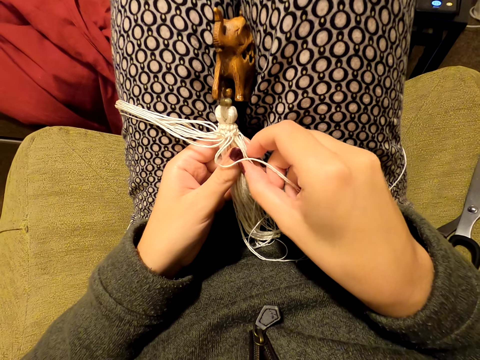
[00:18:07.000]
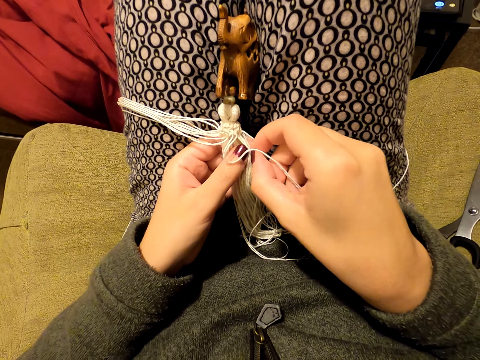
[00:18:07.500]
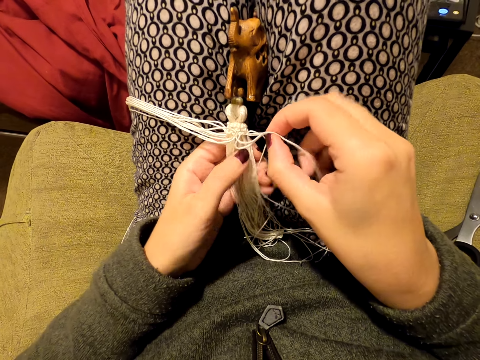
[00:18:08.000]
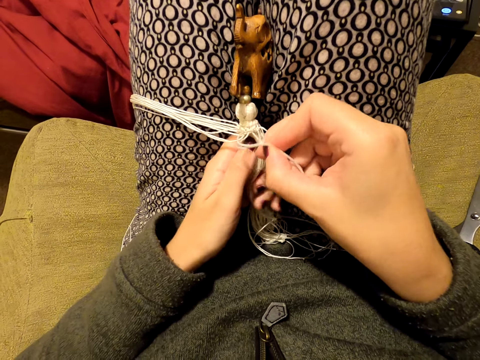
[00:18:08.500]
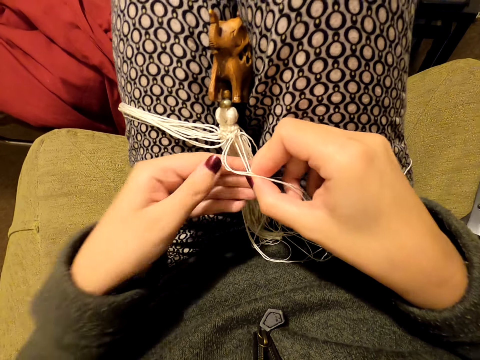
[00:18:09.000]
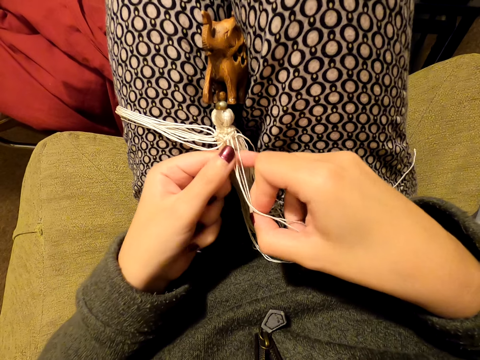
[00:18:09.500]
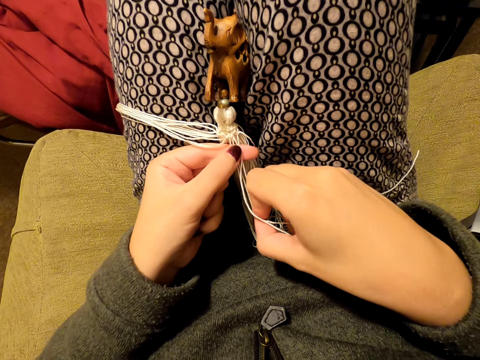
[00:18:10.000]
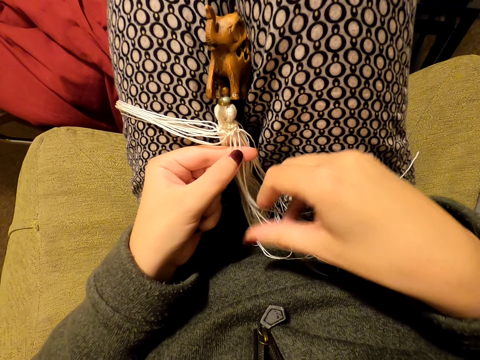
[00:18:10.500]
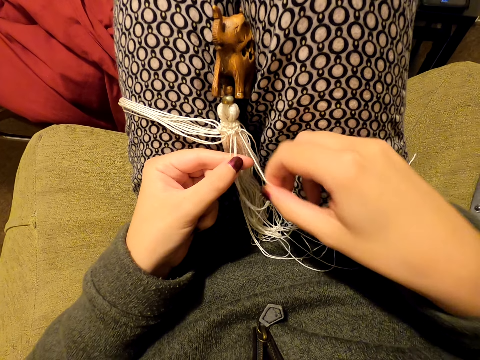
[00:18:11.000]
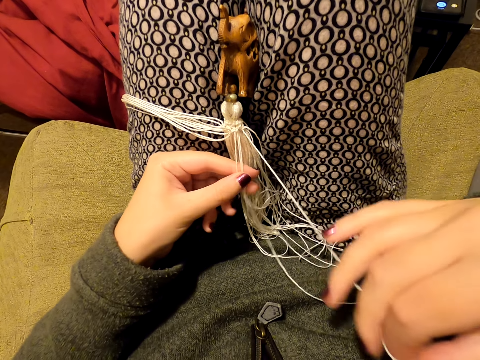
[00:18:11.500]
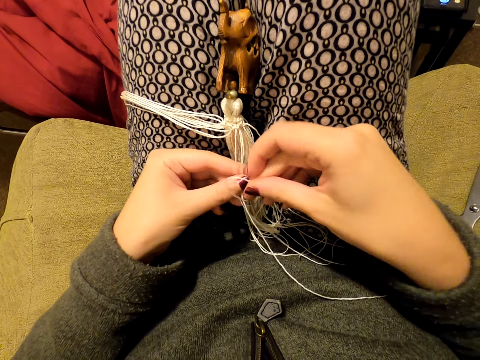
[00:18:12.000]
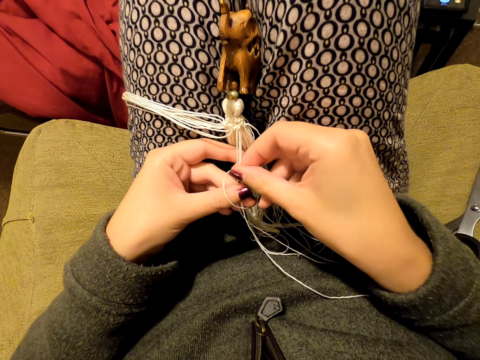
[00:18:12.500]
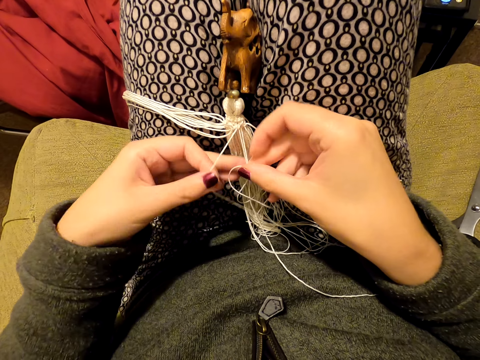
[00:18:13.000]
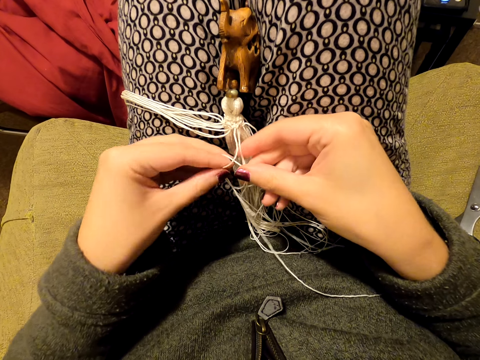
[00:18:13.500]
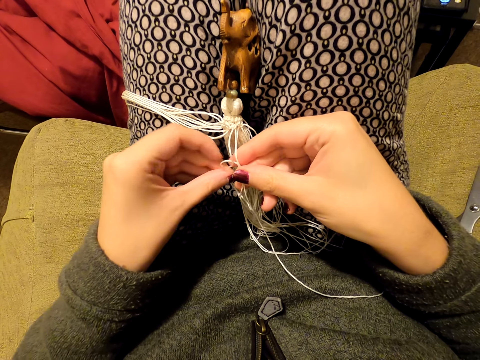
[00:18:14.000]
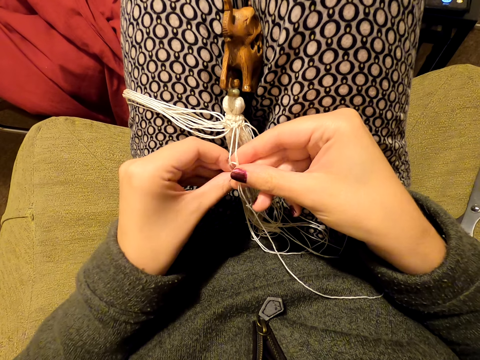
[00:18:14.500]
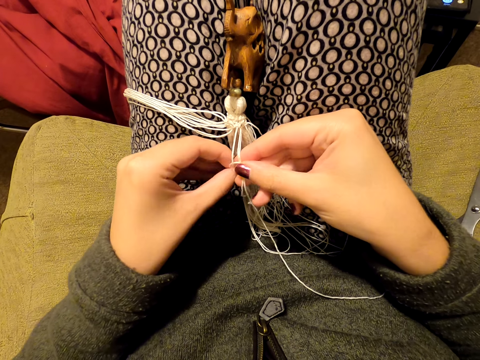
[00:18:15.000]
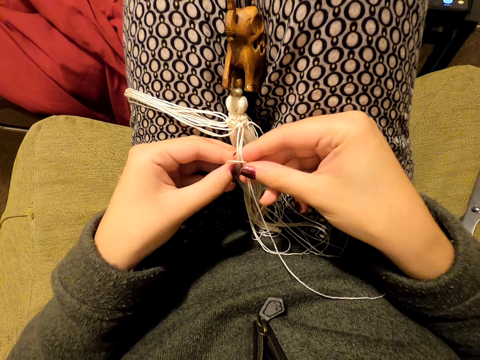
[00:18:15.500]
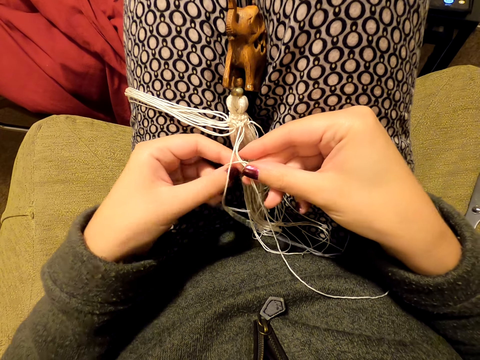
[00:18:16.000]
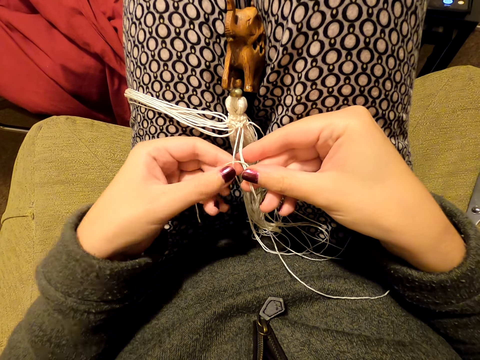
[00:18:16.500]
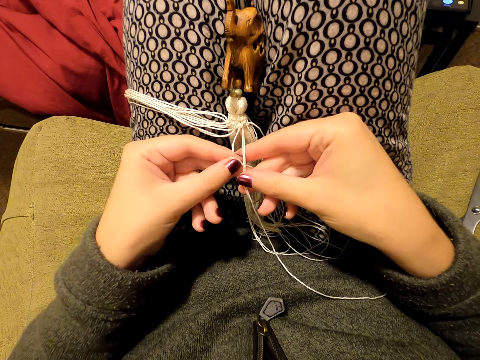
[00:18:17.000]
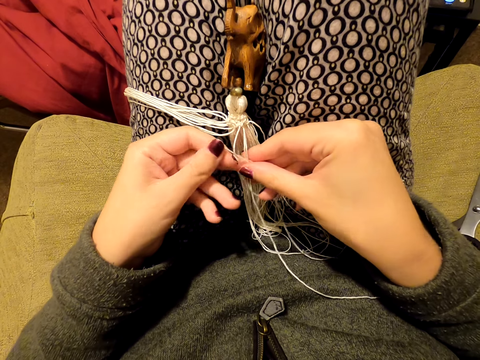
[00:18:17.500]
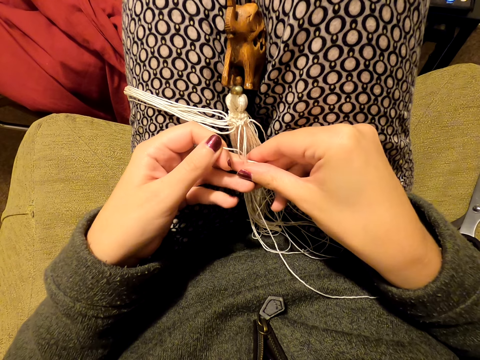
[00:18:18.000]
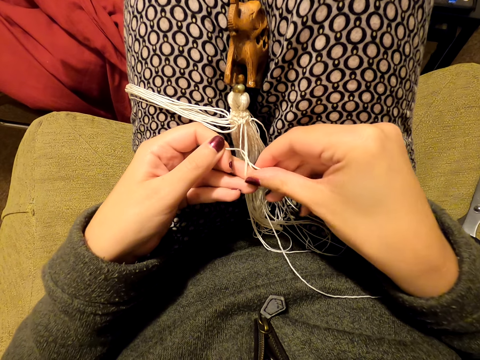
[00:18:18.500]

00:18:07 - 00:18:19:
The camera wearer picks up threads. She stretches the threads. She pulls her hand off the threads. She holds the threads with both hands. She pulls the thread. She stretches the thread. She pulls the thread. She knits a tassel decoration with both hands.

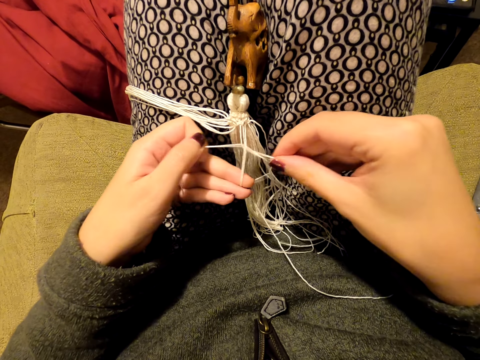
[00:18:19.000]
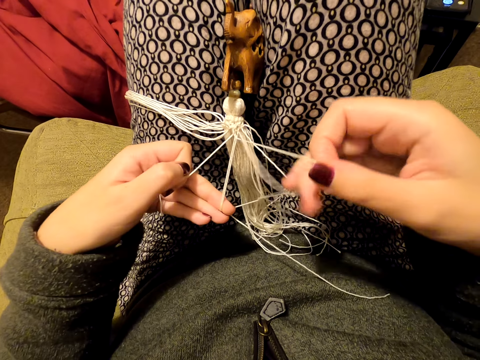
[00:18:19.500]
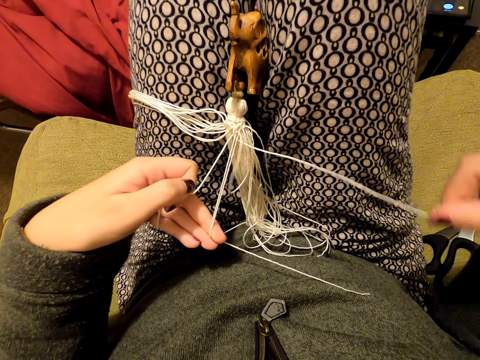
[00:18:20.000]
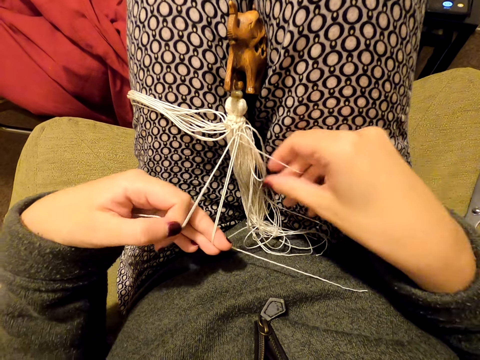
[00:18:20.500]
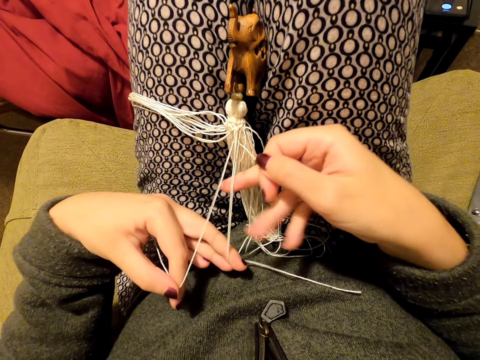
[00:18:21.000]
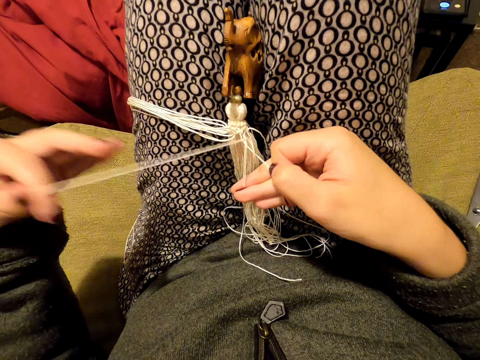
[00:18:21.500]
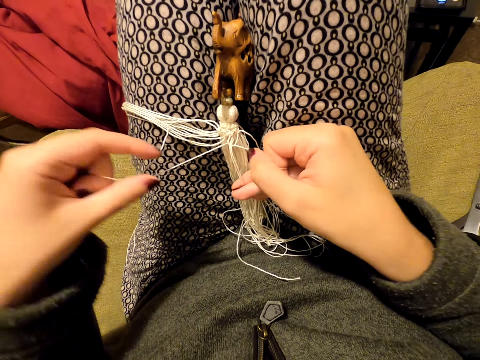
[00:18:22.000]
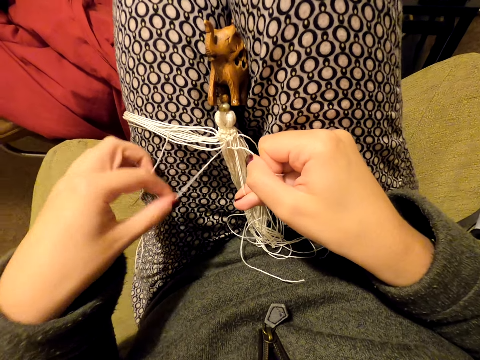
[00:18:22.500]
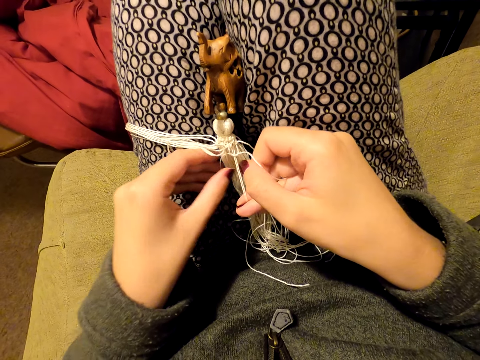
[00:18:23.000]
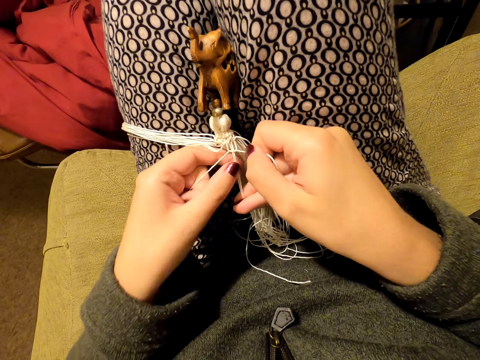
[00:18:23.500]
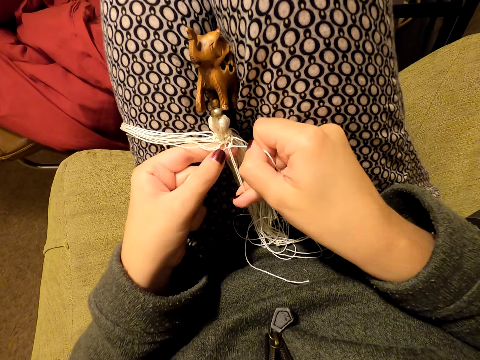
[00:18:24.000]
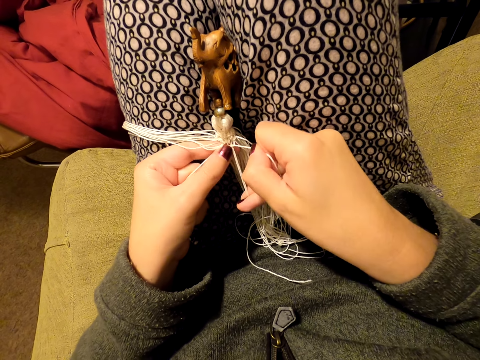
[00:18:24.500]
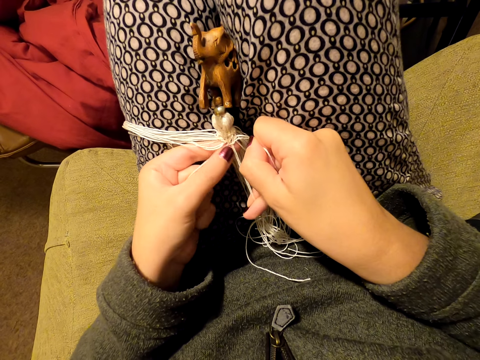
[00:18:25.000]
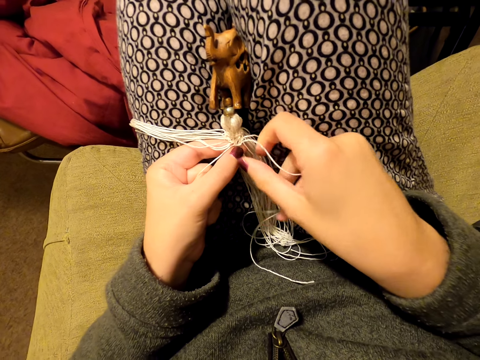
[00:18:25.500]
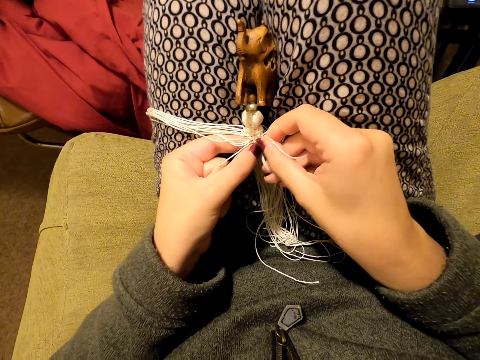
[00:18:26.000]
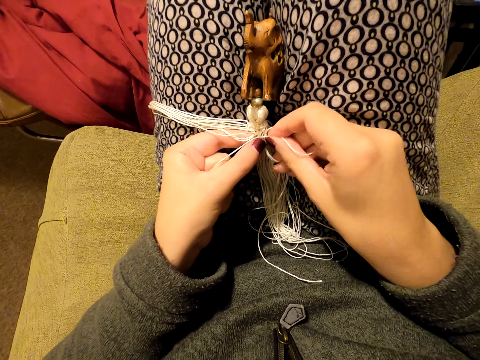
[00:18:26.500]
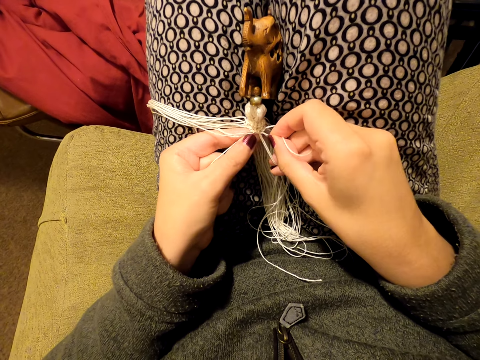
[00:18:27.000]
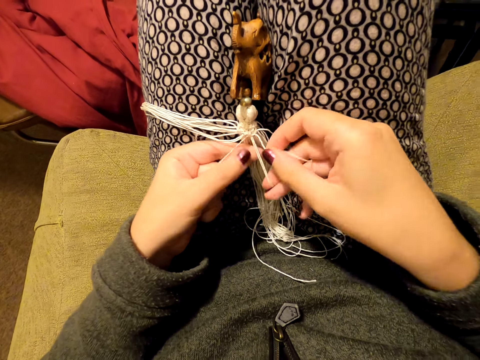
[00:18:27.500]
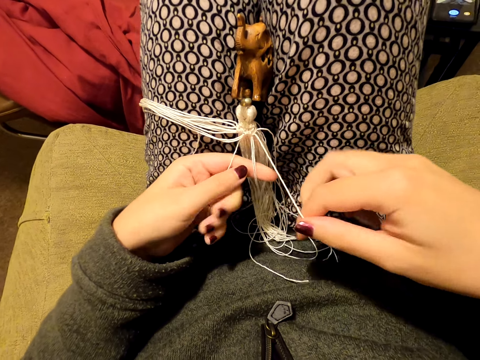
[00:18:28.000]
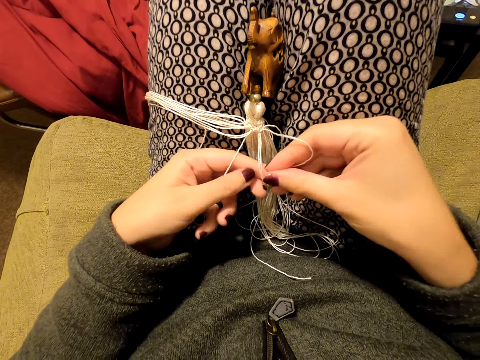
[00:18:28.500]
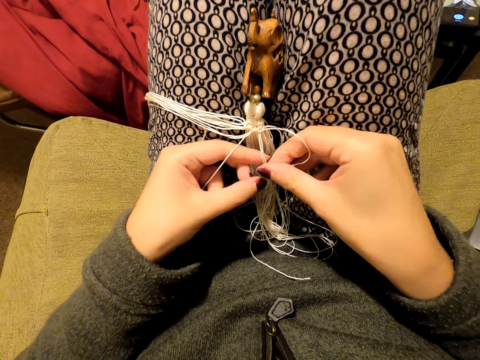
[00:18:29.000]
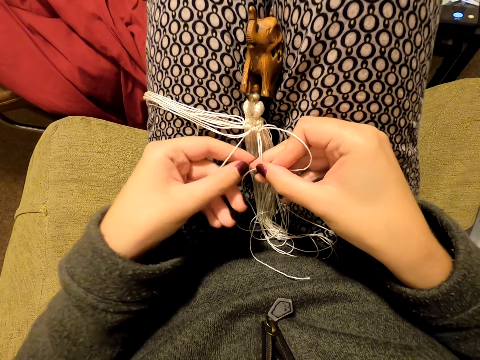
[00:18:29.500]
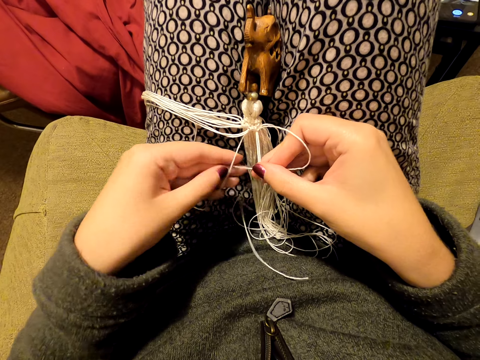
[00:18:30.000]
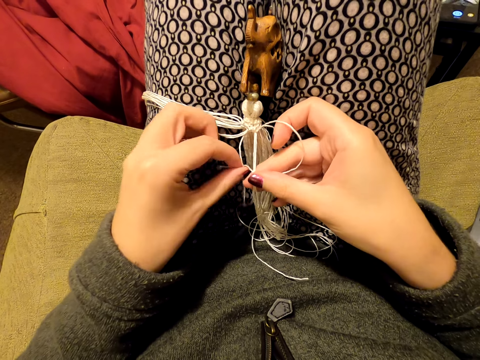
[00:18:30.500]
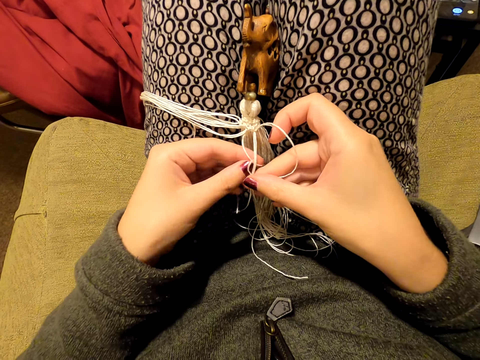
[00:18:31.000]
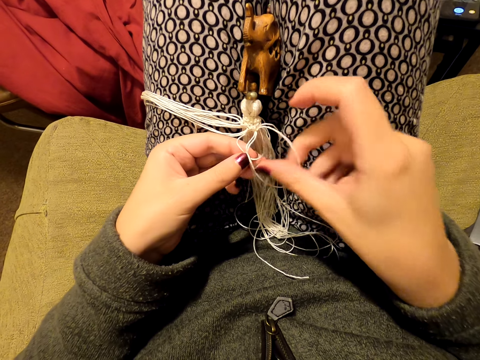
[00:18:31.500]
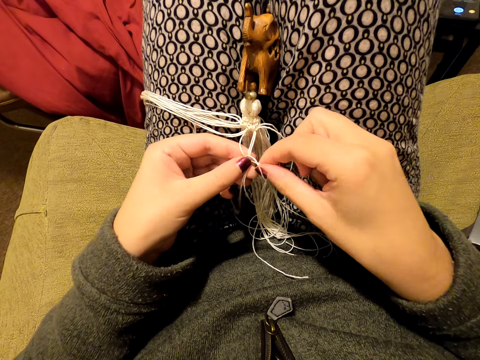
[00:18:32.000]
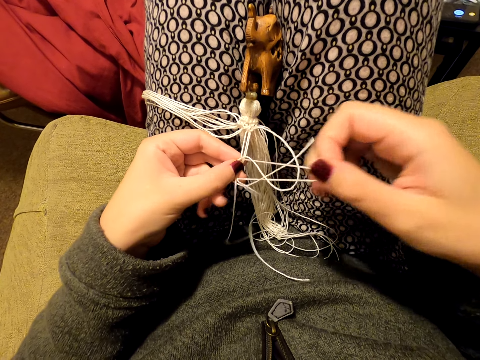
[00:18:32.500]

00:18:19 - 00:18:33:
The camera wearer pulls the thread. She stretches the thread. She tightens the knot. She puts the thread on her leg. She picks up the thread. She tightens the knot. She pulls the threads. She knits a tassel decoration with both hands. She pulls the thread.
